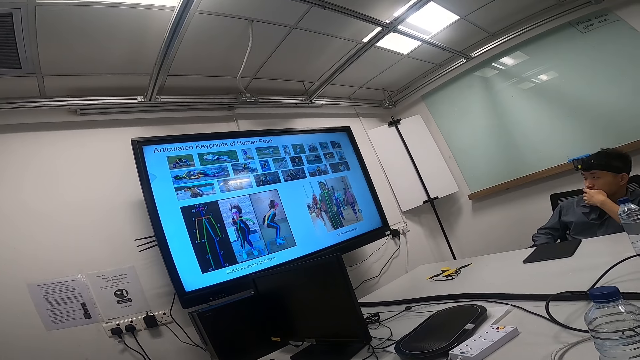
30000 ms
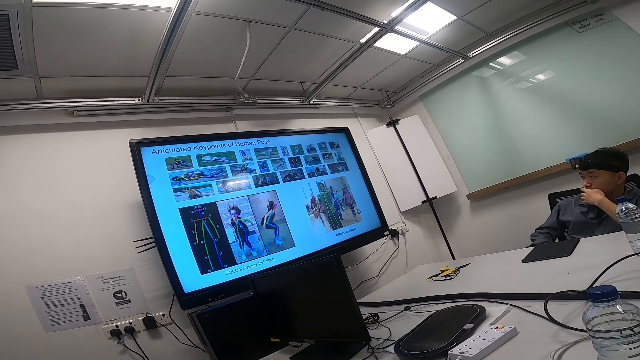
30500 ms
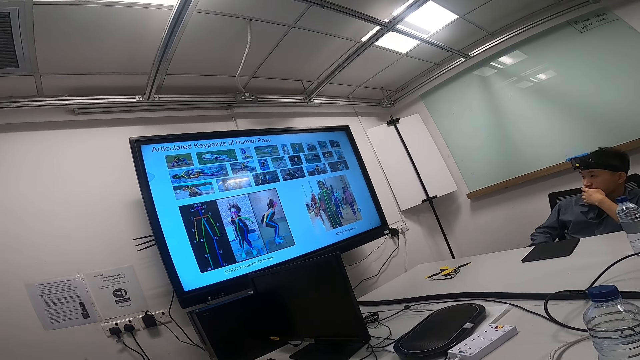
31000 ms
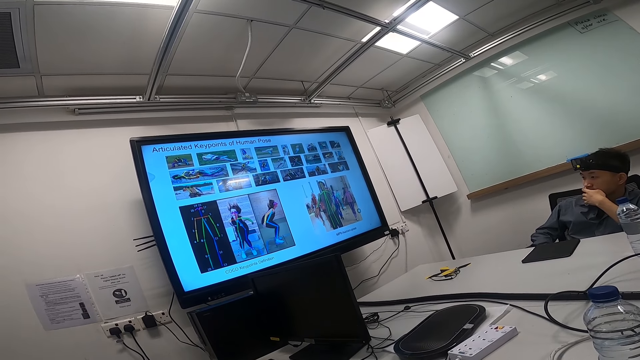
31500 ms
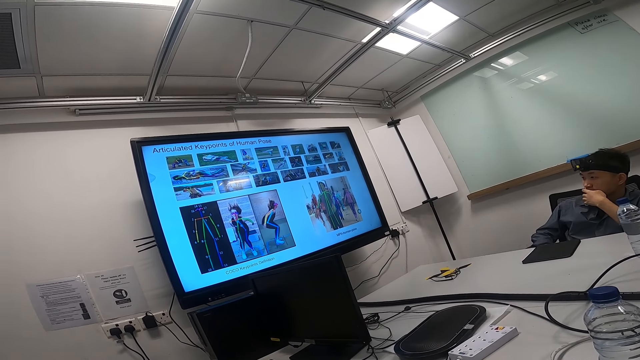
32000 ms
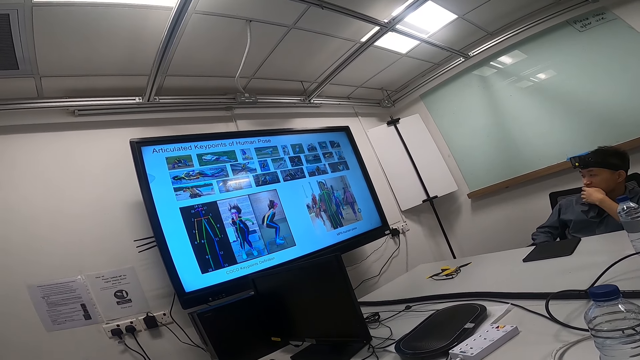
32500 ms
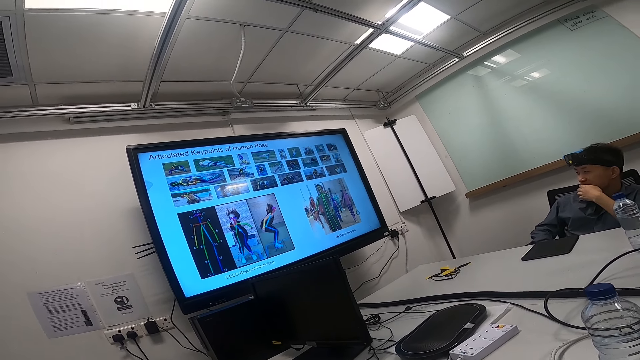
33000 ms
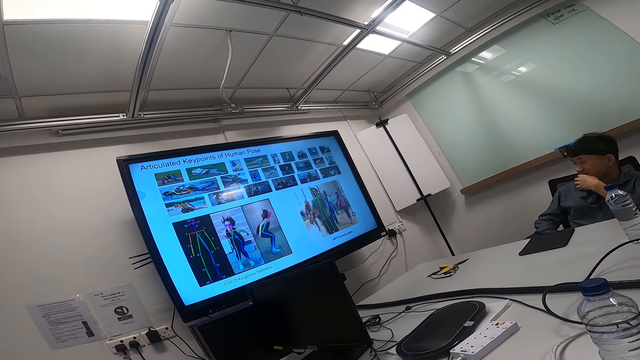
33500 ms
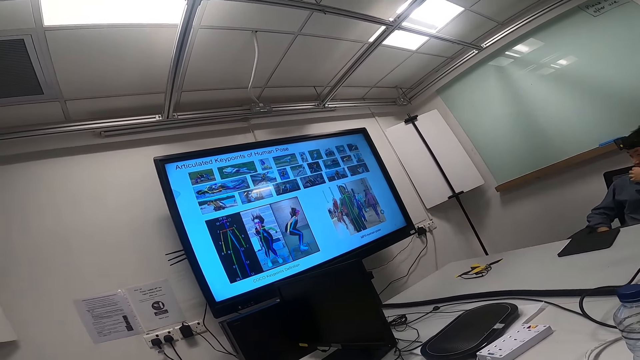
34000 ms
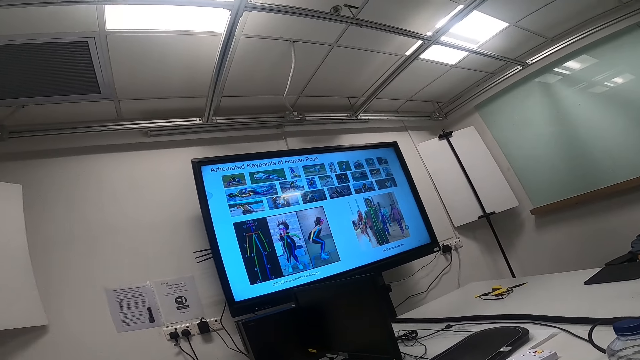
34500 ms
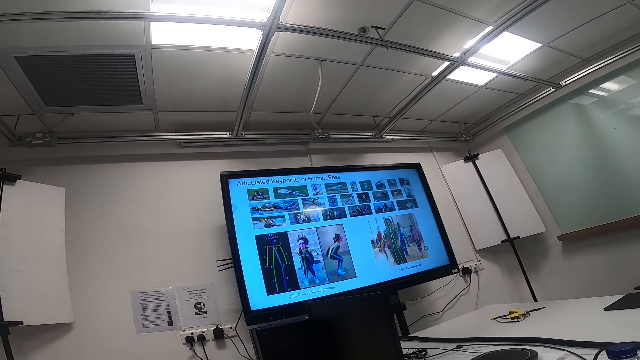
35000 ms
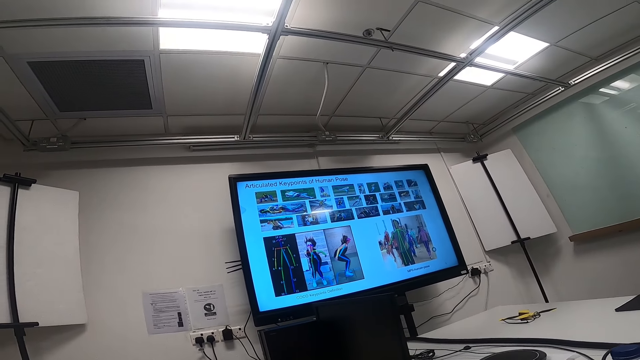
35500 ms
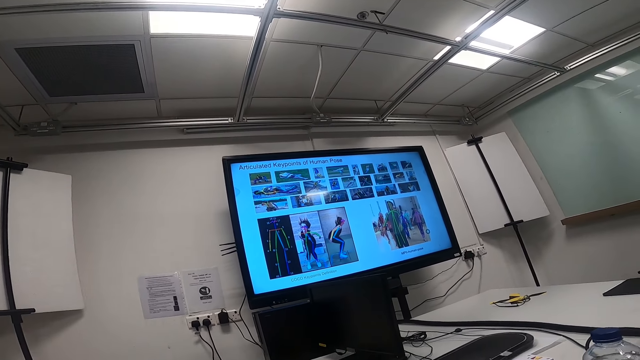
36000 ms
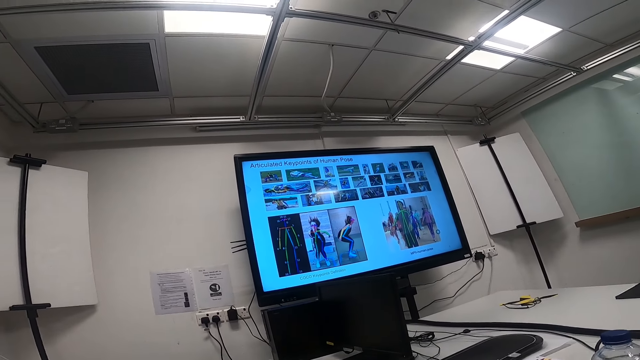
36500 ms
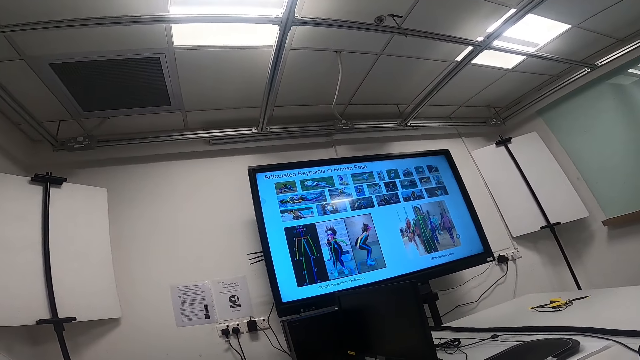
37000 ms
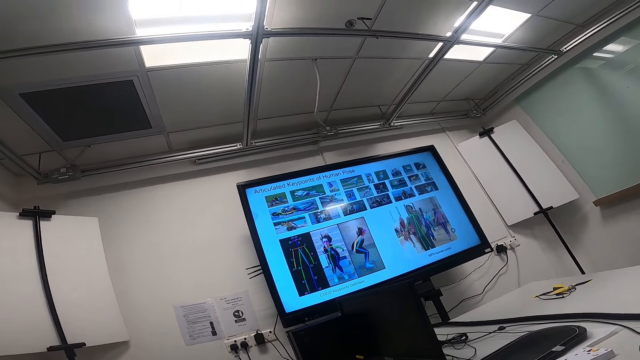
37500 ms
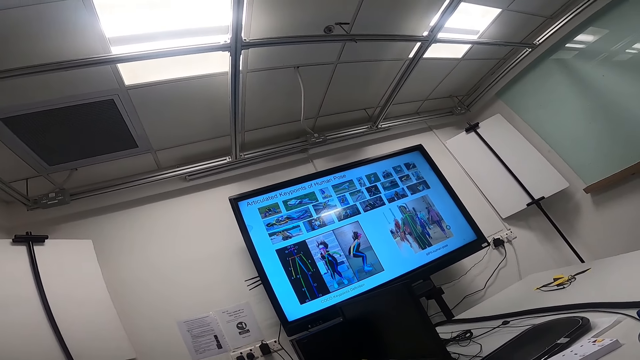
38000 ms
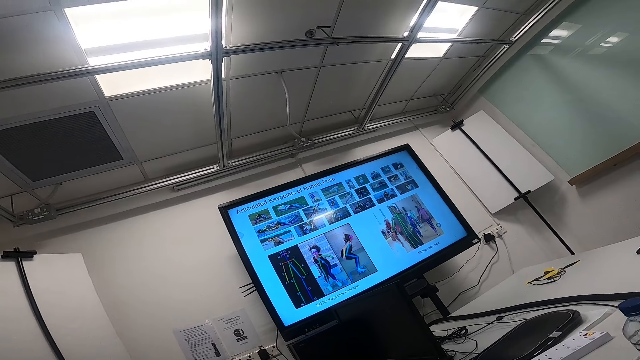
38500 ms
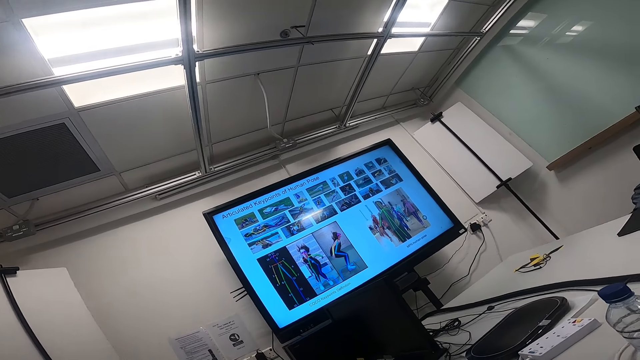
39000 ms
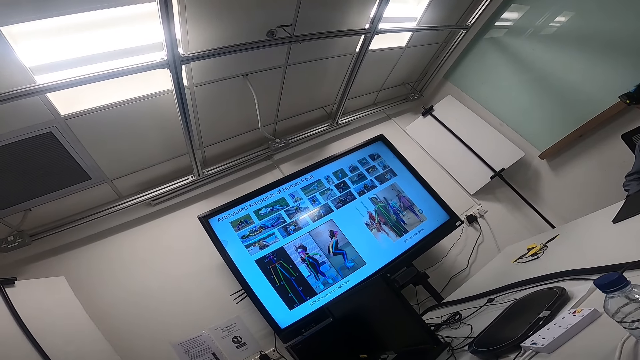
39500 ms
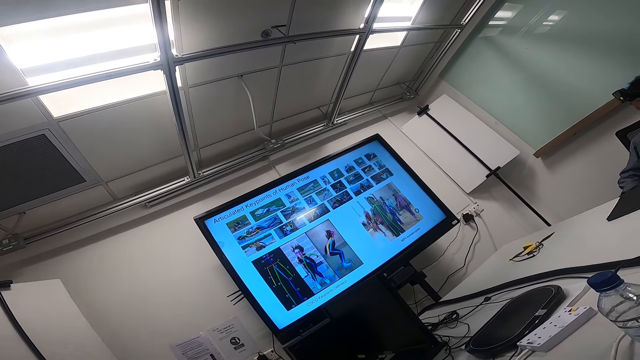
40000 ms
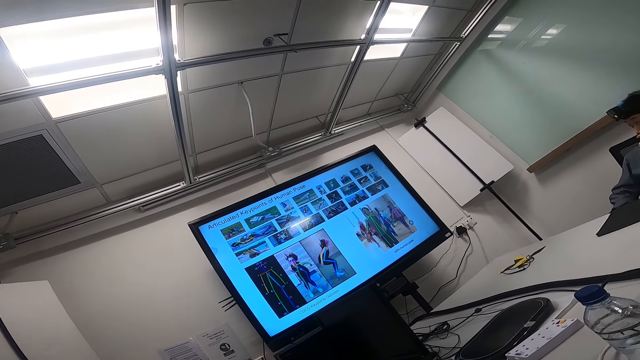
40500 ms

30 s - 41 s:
A man moves with a chair backwards. The camera wearer stares around. They move around.

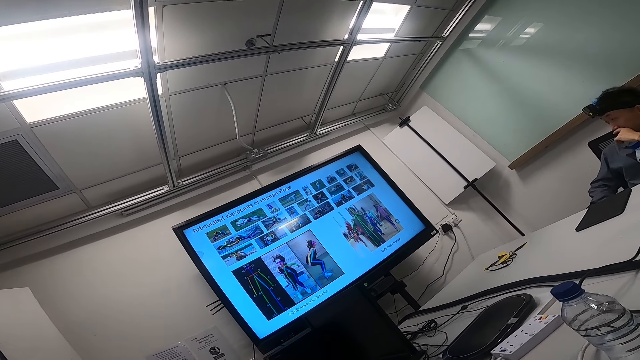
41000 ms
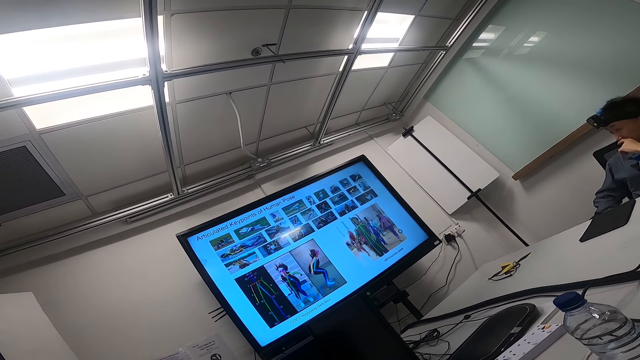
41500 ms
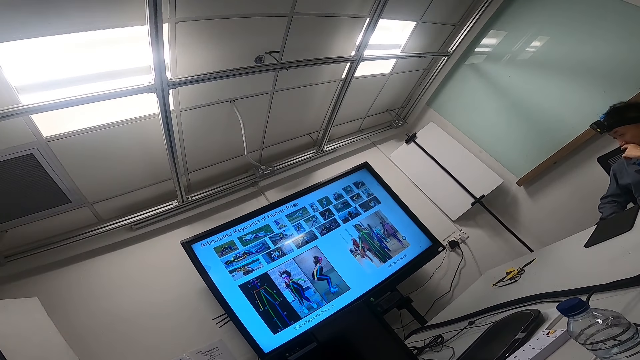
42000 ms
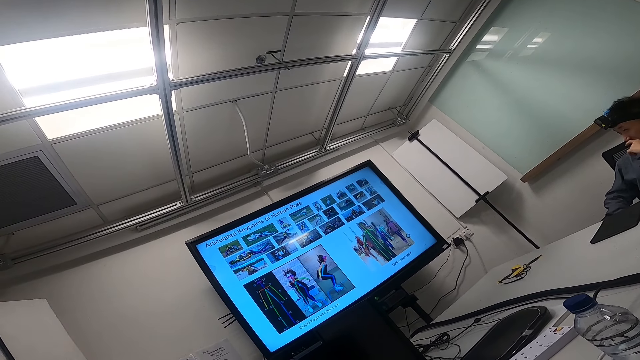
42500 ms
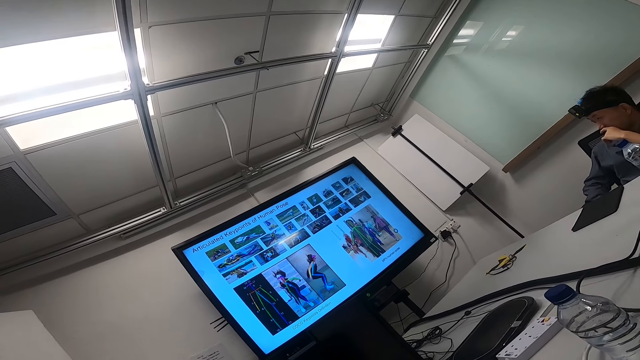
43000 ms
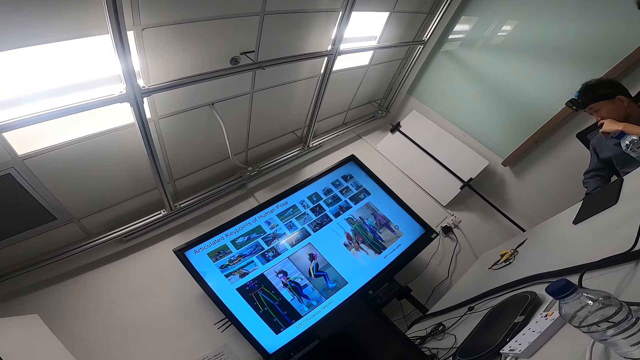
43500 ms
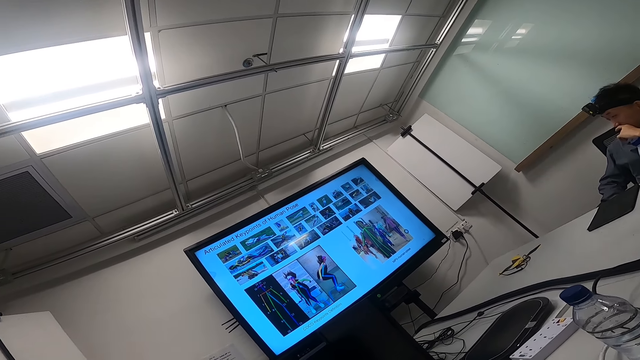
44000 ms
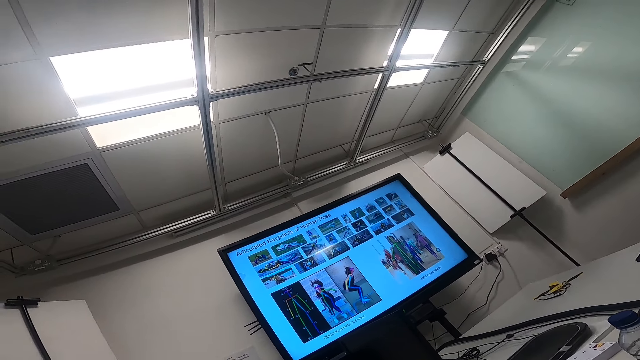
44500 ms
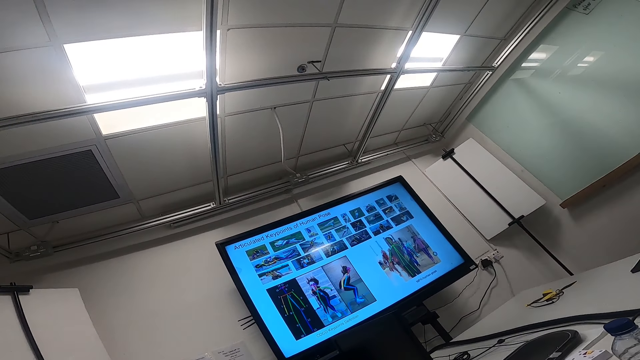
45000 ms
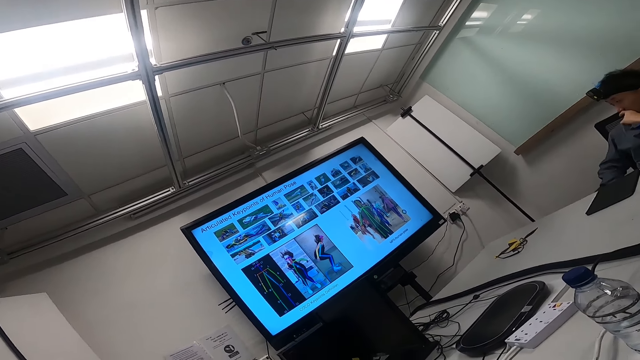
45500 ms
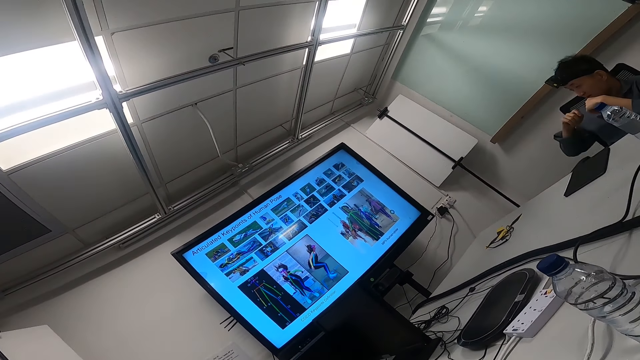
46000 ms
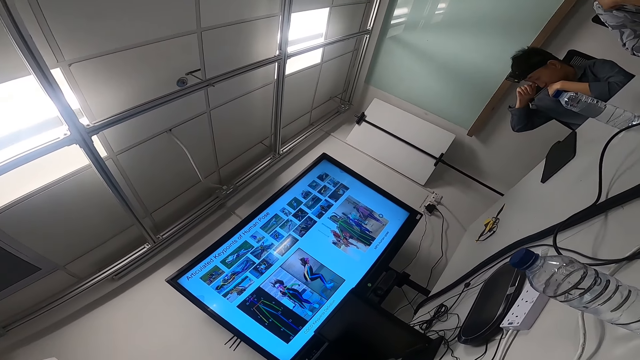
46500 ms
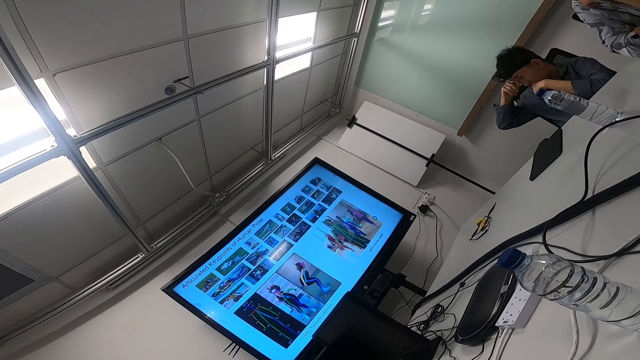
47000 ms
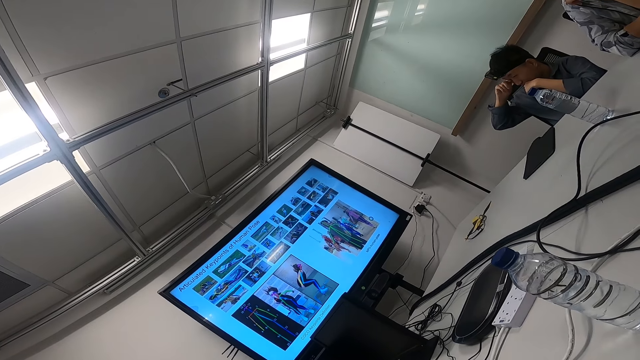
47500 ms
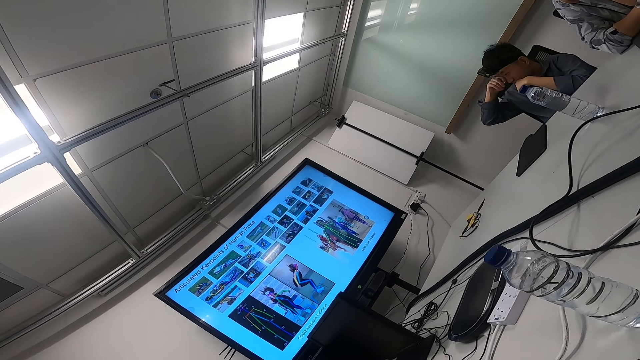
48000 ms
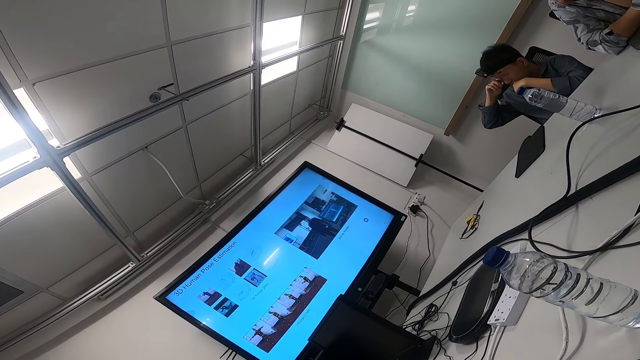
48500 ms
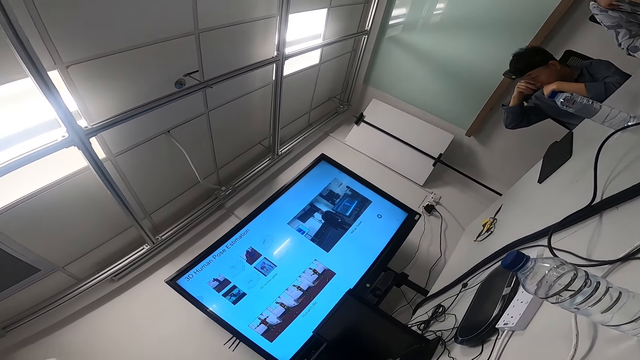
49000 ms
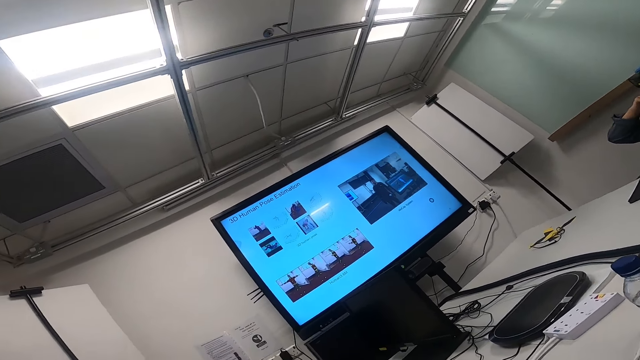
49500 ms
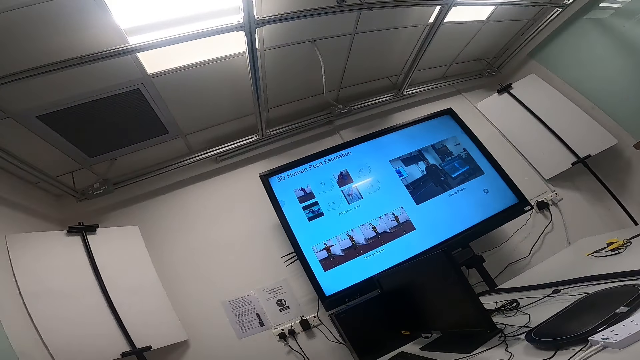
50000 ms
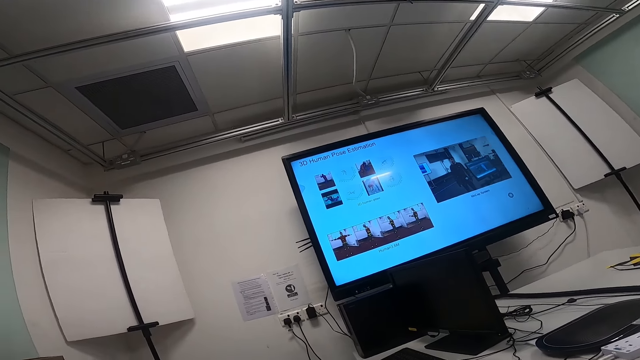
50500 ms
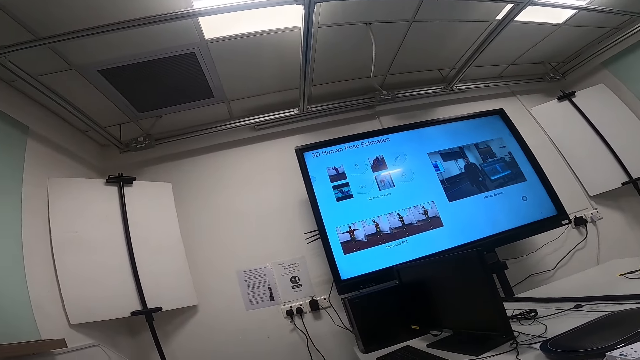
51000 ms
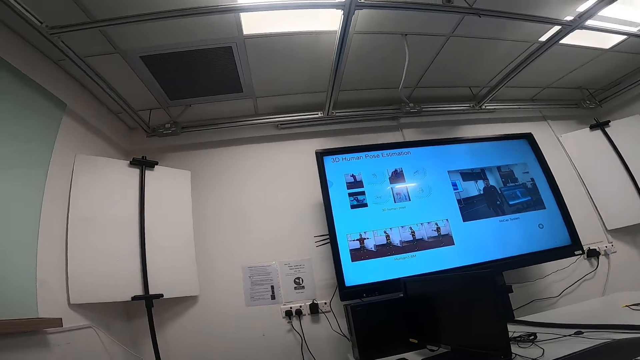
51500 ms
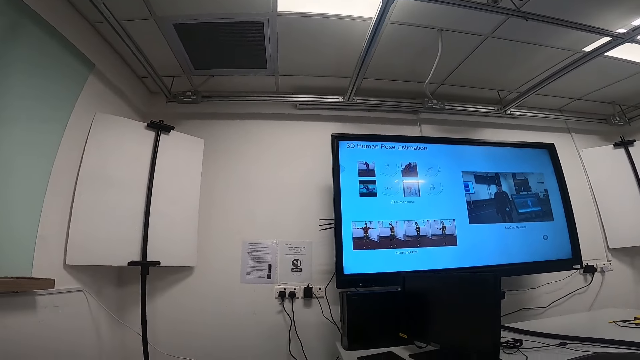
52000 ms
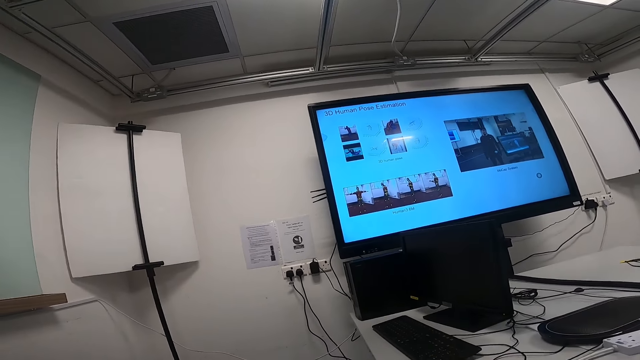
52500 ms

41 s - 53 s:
A man watches news on a smart TV. The camera wearer stares around. The man lacerates an eye with a finger. The man wipes his eyes. The camera wearer stares around.
